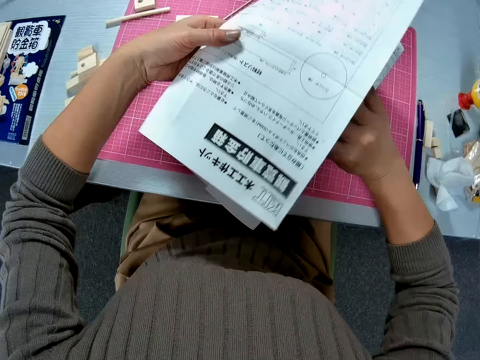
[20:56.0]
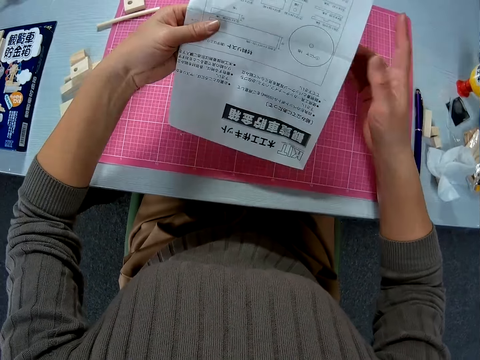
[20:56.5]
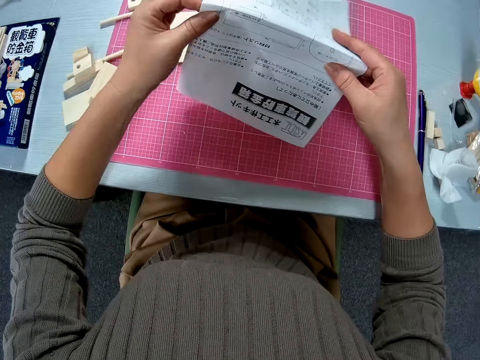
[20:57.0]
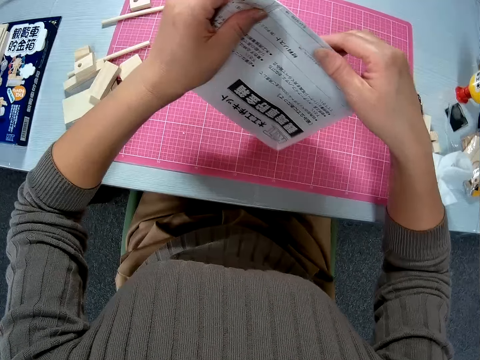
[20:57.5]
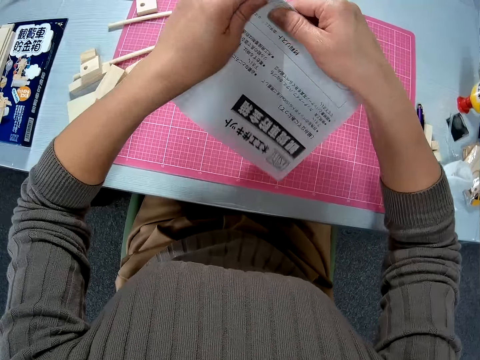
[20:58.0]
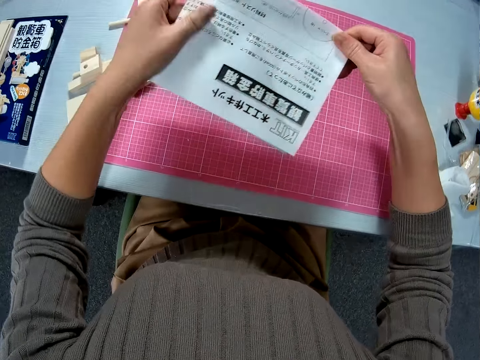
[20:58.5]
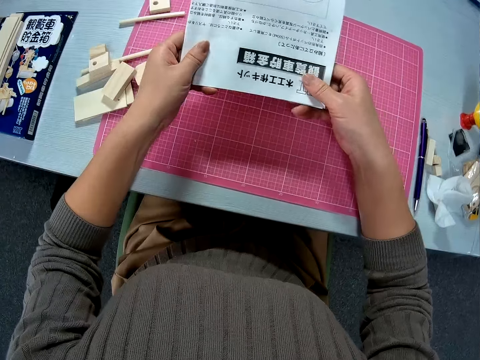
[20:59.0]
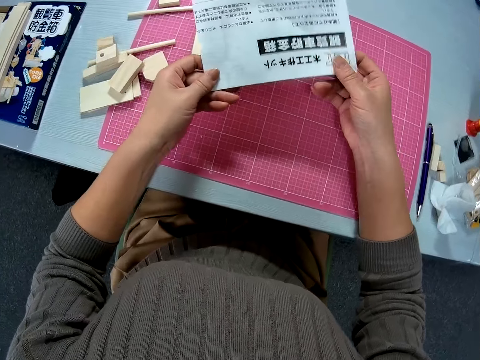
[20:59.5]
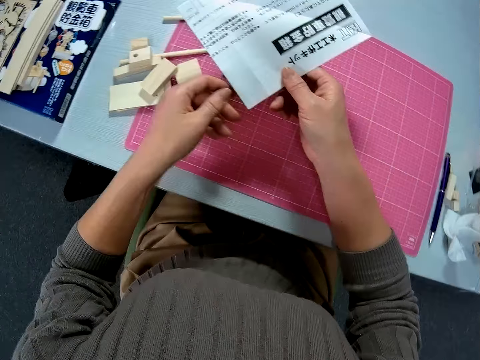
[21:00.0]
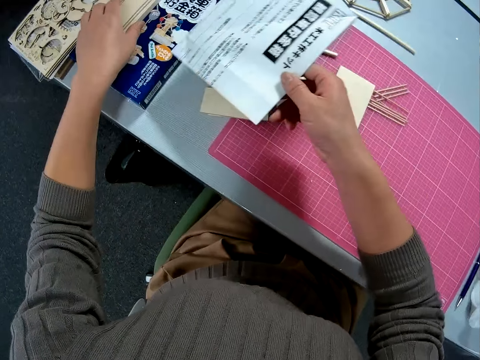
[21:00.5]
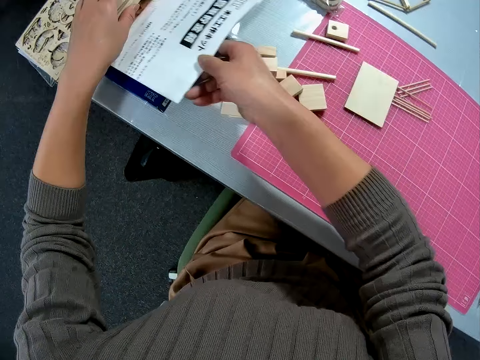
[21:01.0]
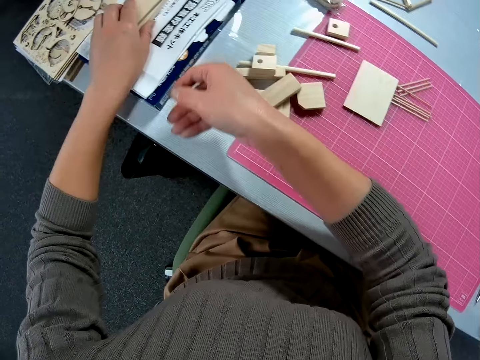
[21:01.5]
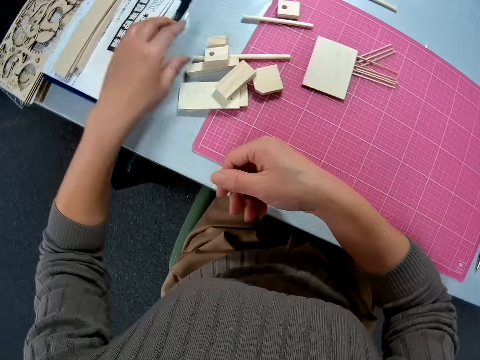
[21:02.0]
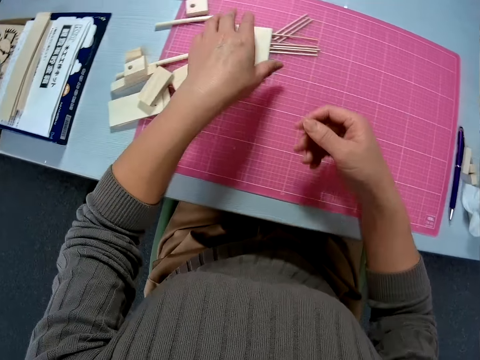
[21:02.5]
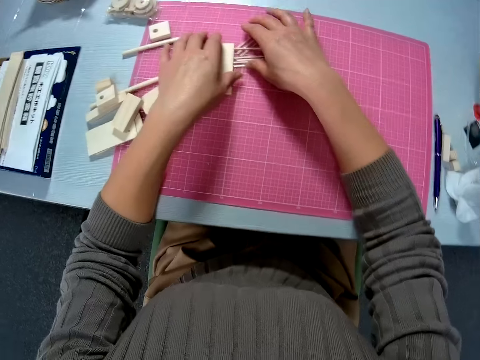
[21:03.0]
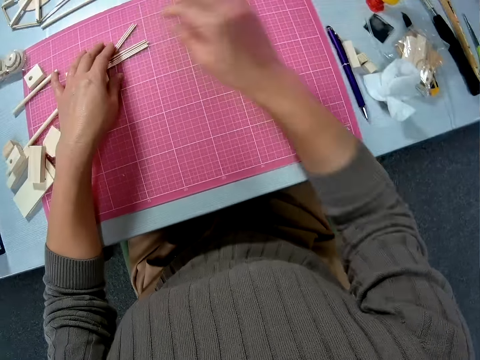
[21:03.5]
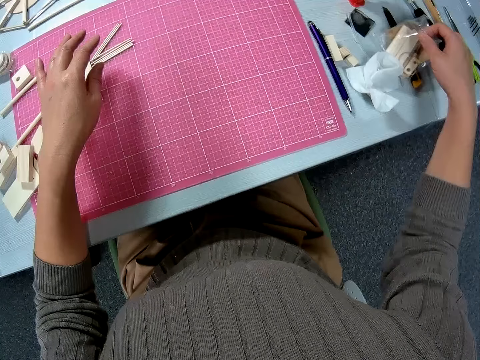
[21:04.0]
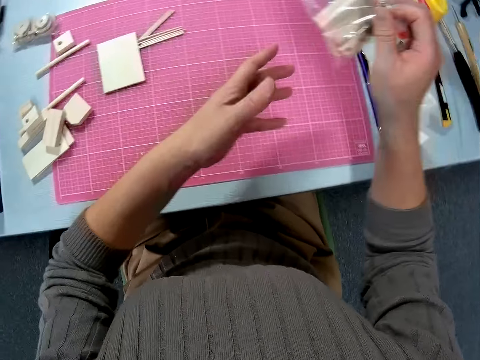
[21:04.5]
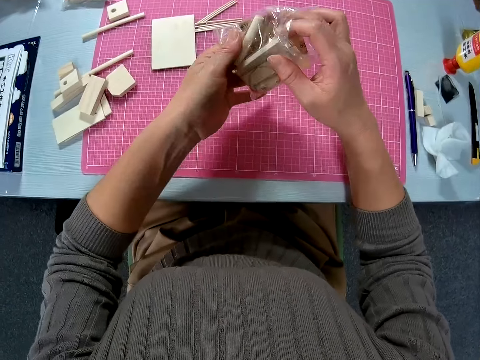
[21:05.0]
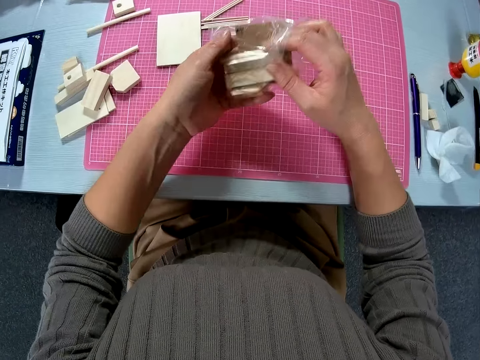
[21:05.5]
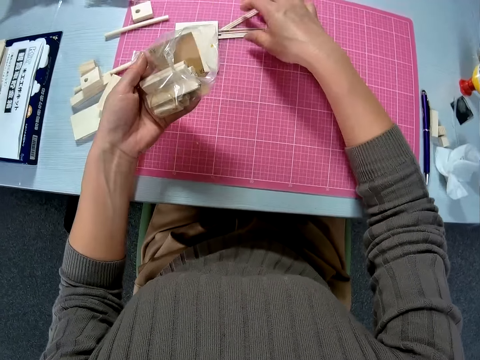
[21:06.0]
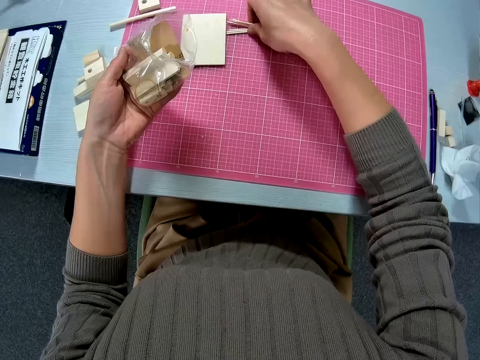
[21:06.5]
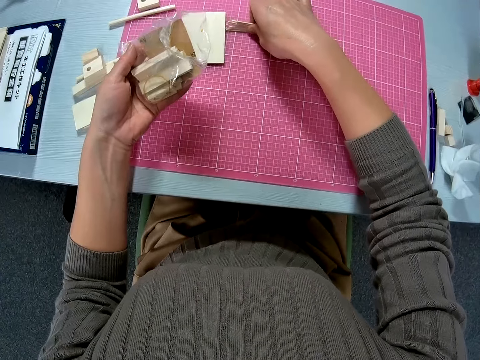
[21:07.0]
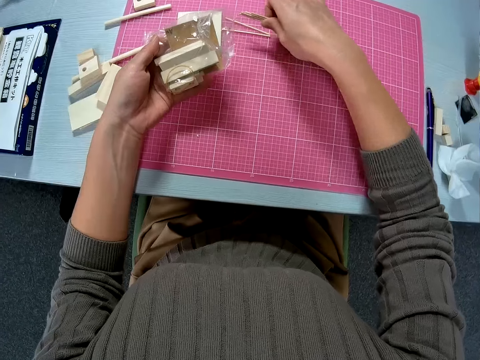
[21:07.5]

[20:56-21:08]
The camera wearer places the paper under the pieces of wood on the carton. She touches something. She picks up a nylon filled with small wood pieces from the table with her right hand. She passes the nylon filled with small wood pieces from her right hand to her left hand. She picks up small sticks from the table with her right hand.

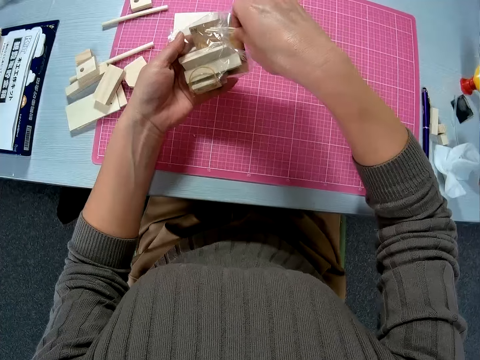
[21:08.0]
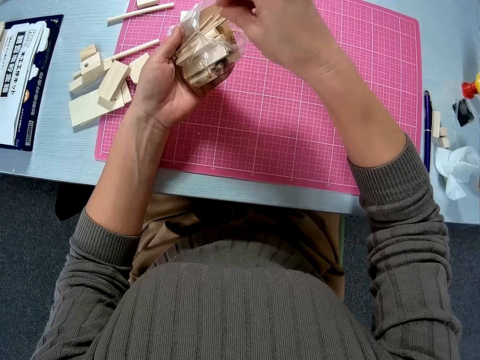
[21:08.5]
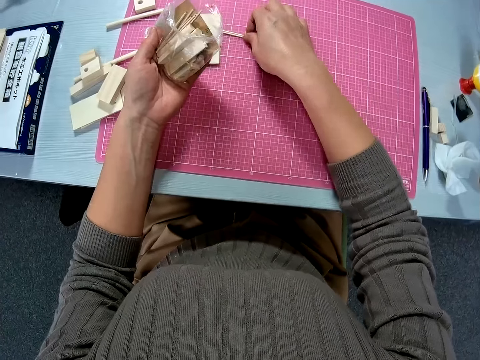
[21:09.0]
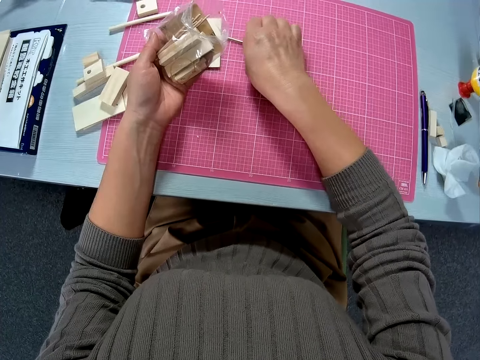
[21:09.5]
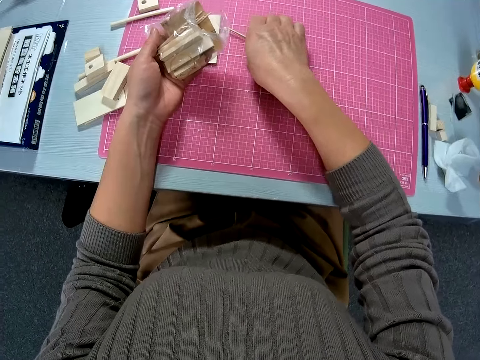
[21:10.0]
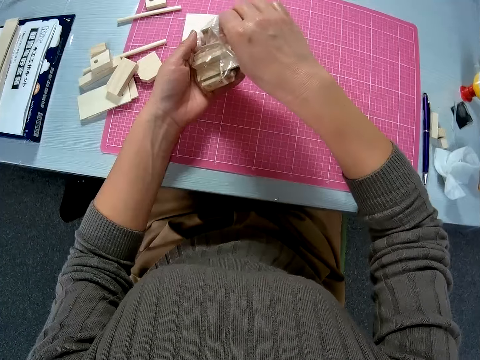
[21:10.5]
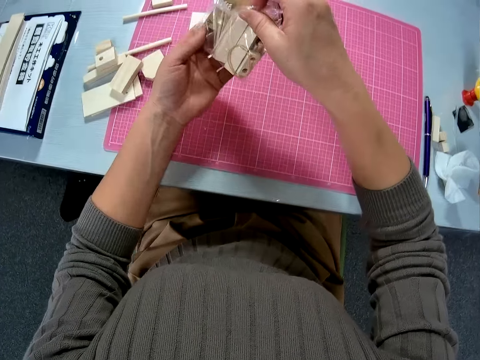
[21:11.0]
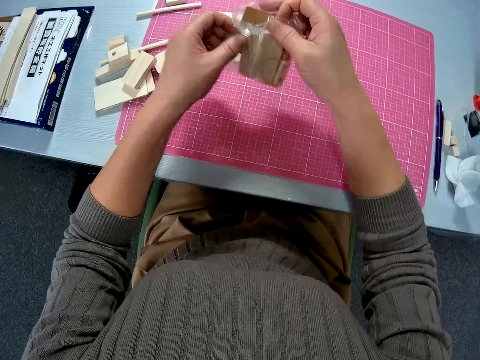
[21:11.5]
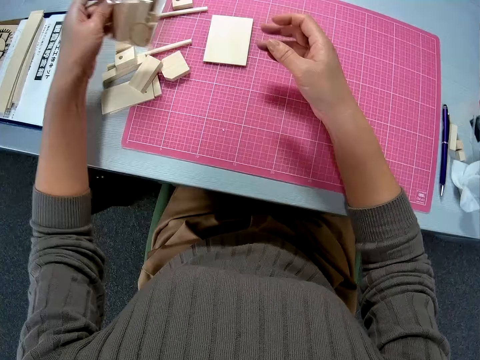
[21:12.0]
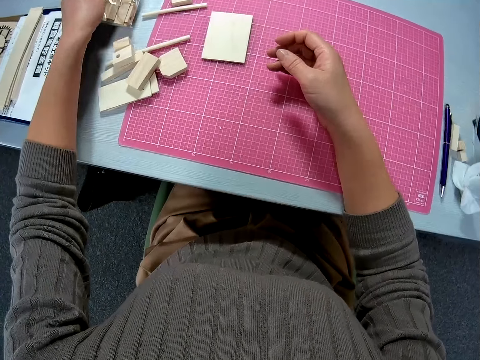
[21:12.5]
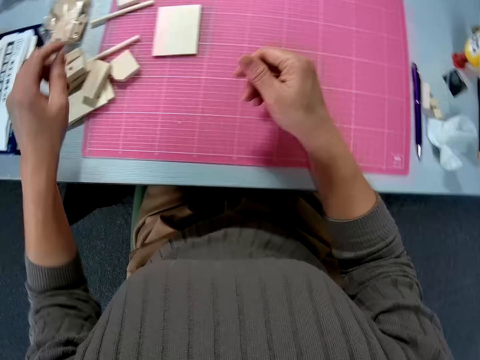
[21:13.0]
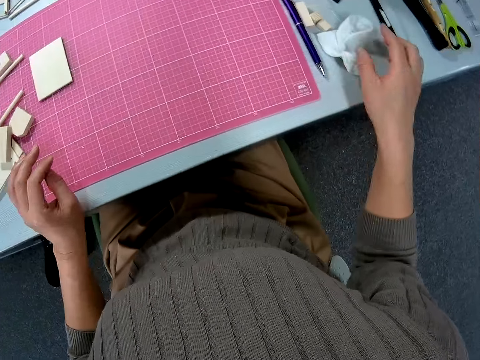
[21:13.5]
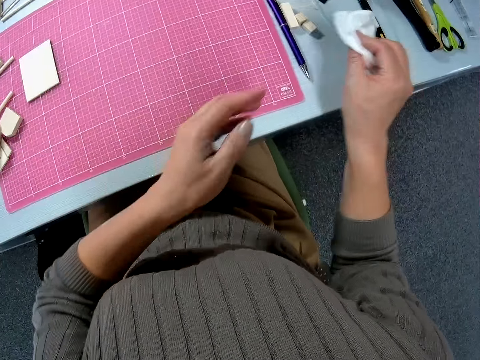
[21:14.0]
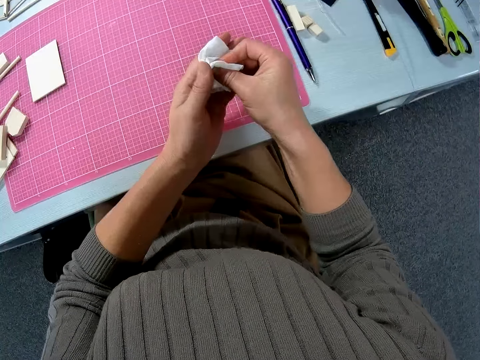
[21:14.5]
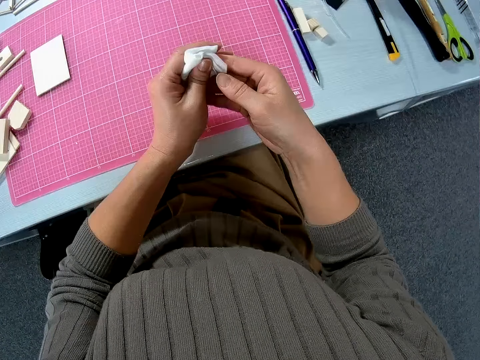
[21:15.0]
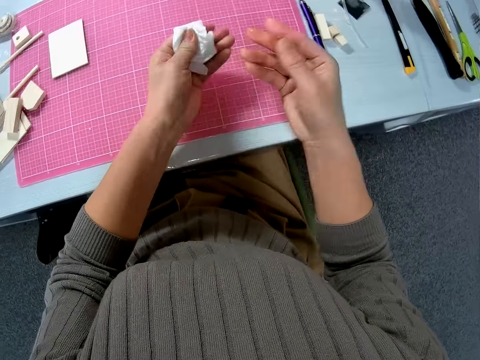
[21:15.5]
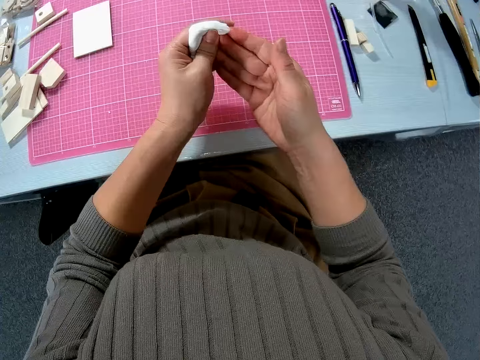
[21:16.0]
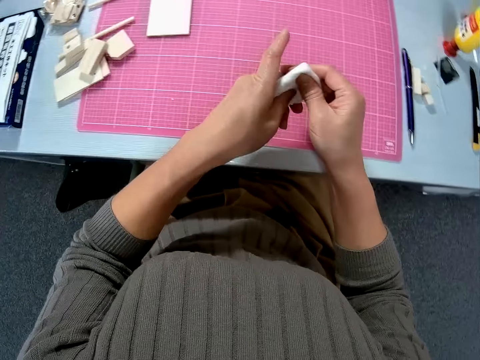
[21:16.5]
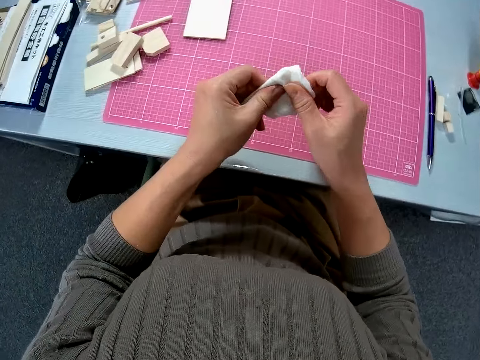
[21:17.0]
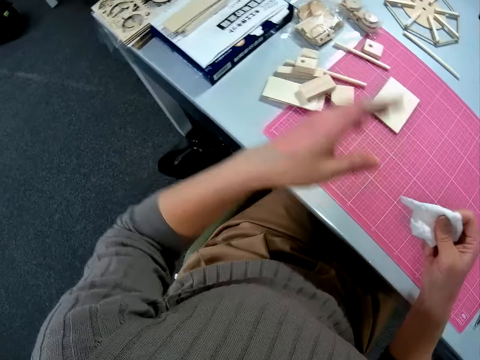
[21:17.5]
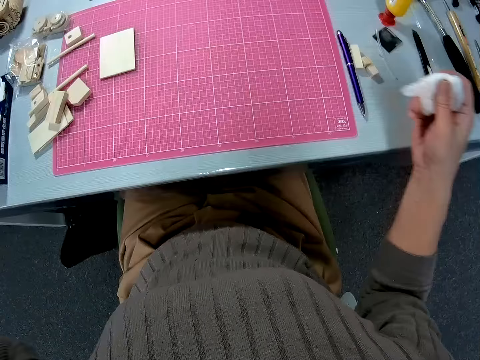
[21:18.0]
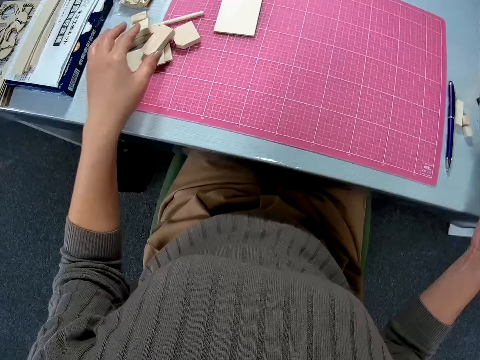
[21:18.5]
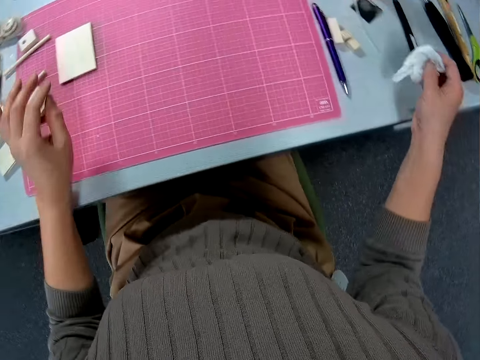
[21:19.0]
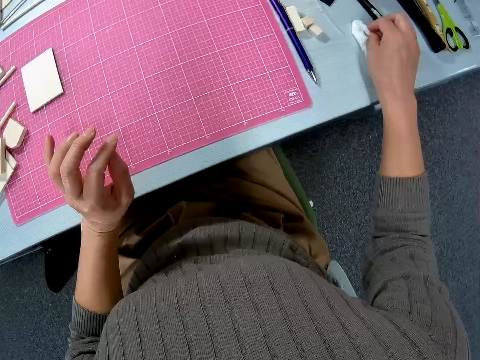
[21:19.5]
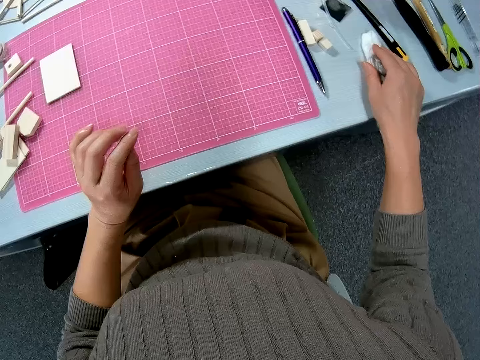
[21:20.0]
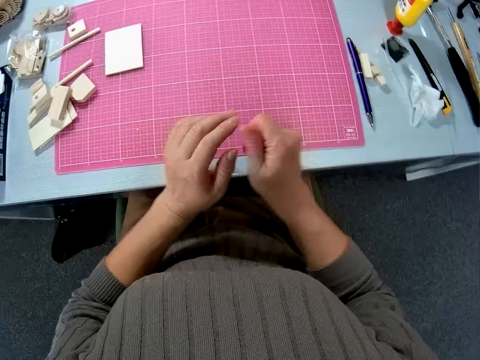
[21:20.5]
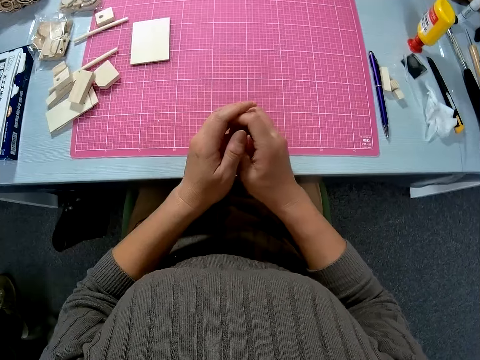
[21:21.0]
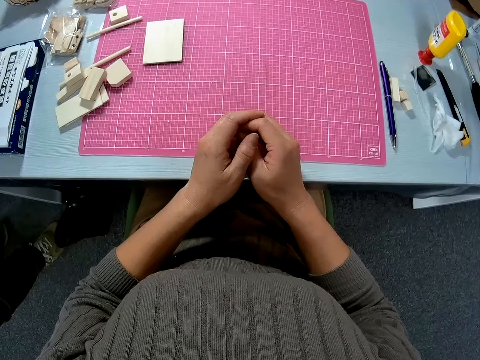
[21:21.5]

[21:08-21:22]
The camera wearer puts the sticks into the nylon on her left hand. She picks up small sticks from the table with her right hand, and puts the sticks into the nylon on her left hand. She drops the nylon of sticks on the table with her left hand. She picks up a tissue paper from the table with her right hand. She cleans her hands with the tissue paper. She raises her left hand to her face. She drops the tissue paper on the table with her right hand. She stares around.
